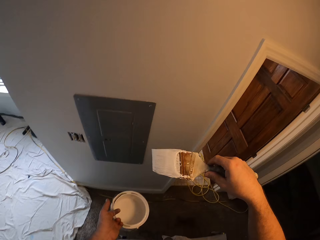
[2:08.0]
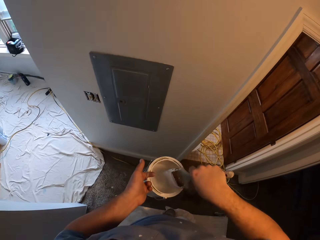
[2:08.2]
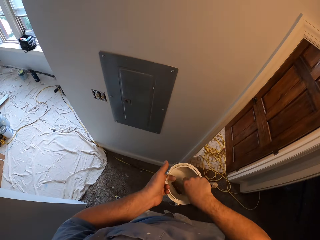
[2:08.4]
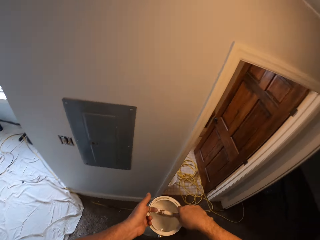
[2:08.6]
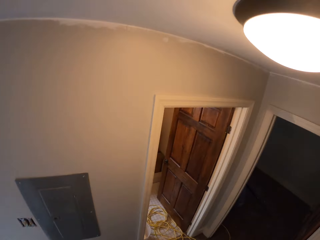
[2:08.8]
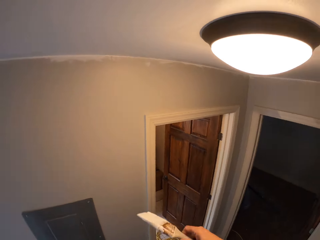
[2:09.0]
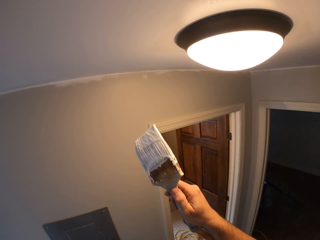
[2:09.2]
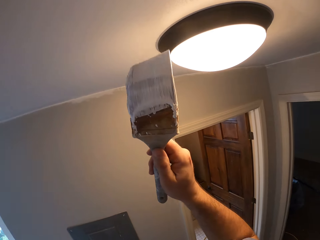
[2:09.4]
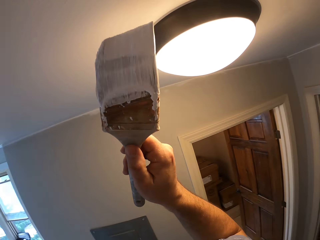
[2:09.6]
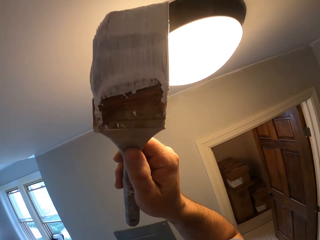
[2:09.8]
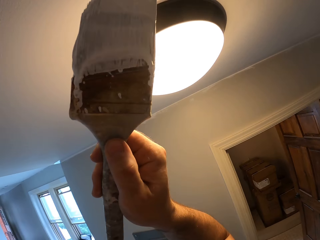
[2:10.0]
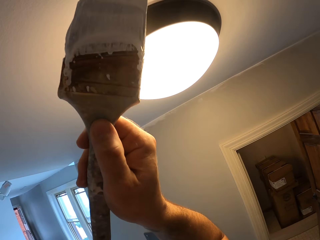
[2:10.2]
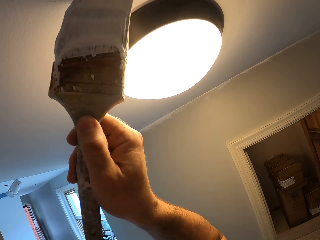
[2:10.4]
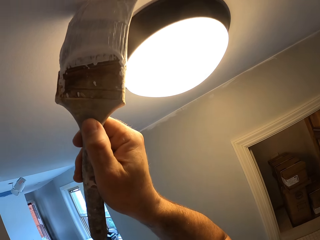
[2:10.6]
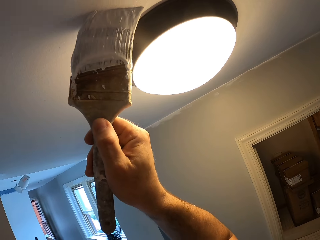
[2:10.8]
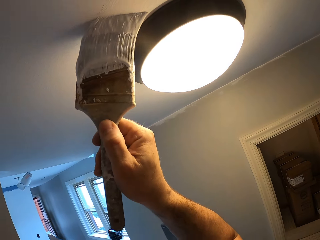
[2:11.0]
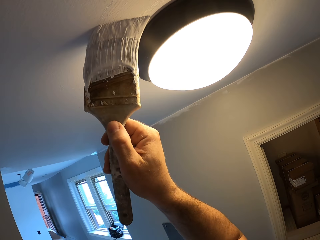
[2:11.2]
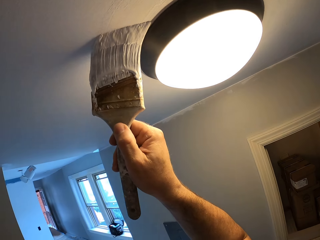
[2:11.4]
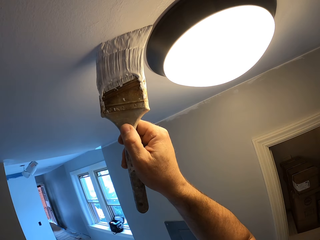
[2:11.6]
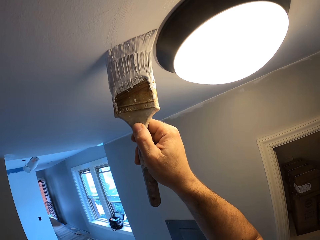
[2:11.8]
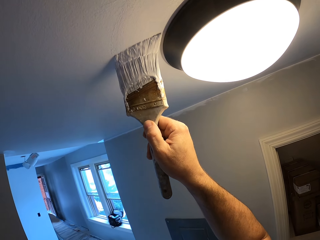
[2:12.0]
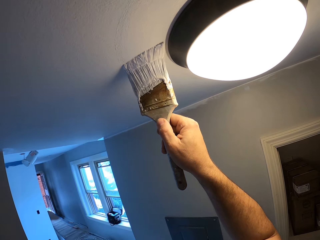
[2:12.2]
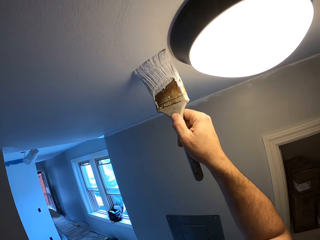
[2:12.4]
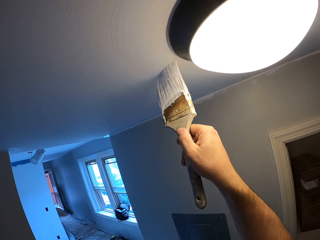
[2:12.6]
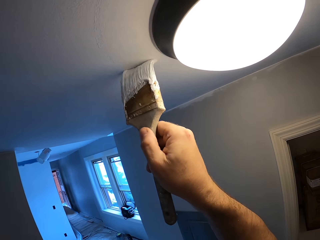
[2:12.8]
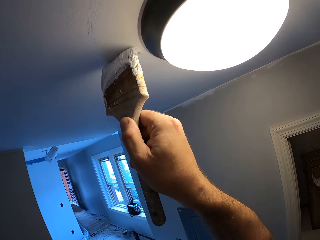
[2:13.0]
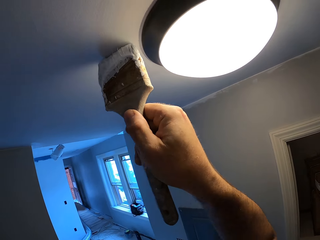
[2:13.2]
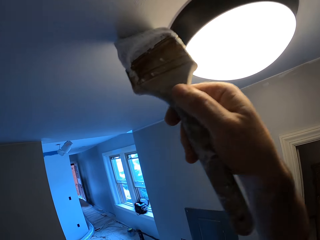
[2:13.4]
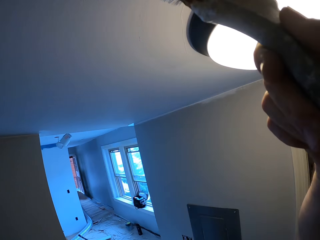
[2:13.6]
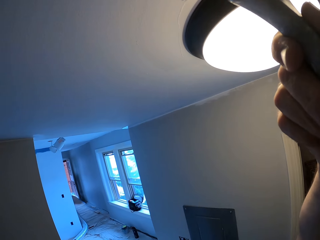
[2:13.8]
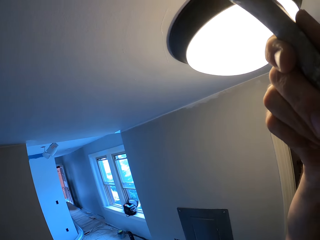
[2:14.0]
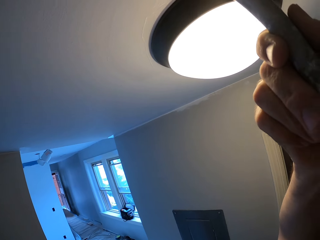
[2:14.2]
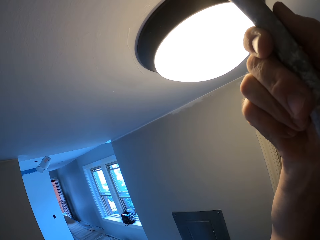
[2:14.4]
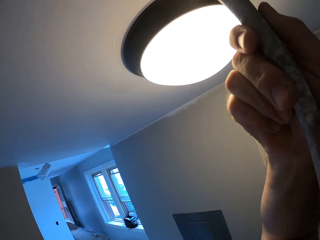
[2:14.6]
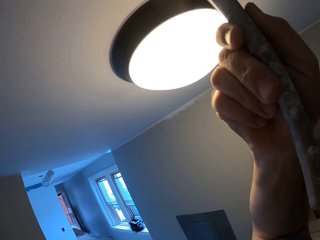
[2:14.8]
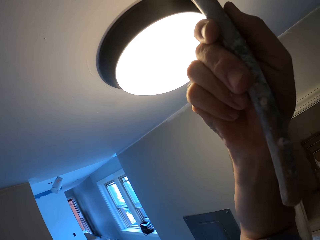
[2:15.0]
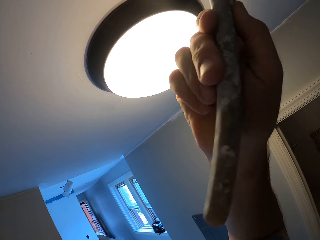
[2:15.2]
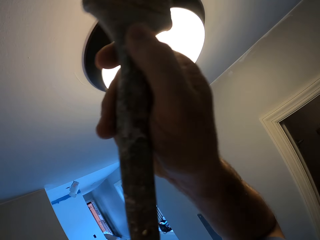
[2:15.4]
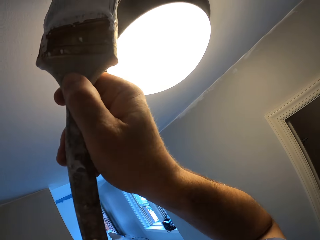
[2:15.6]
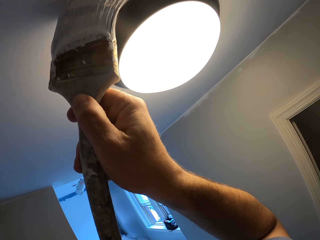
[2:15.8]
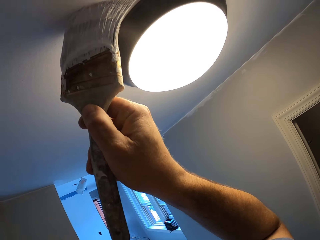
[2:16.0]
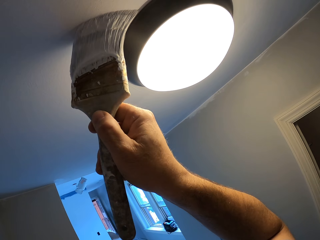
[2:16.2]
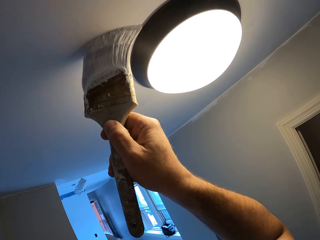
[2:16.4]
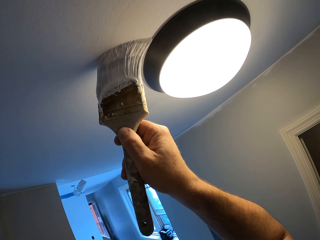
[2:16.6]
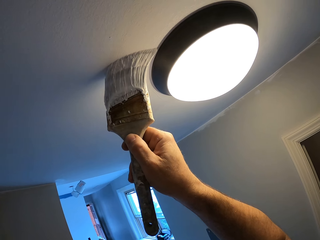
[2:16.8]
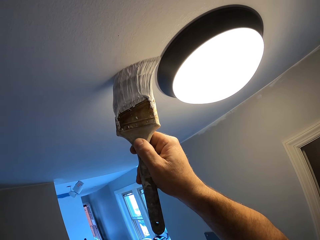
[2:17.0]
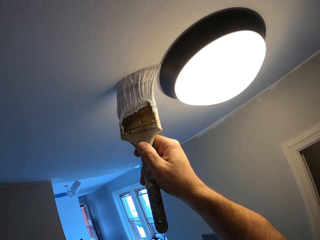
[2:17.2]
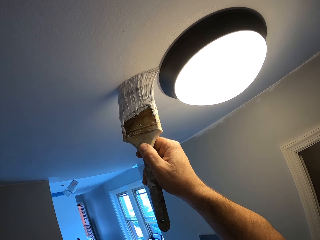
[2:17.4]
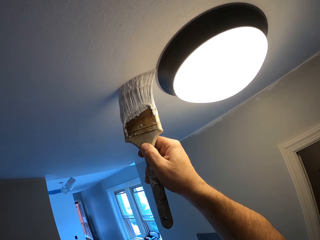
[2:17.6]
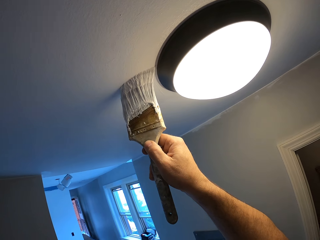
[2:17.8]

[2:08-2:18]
The camera wearer dips the paintbrush into the paint container. They remove the paintbrush from the paint container. They paint round the edges of a ceiling light cover.

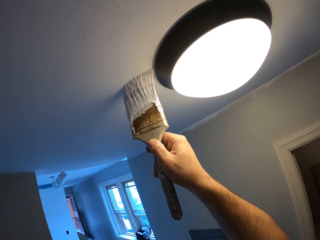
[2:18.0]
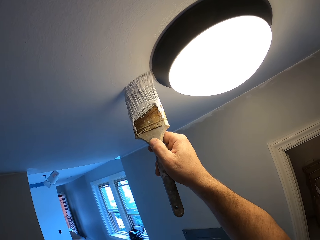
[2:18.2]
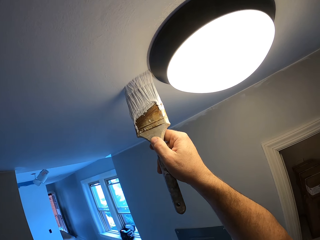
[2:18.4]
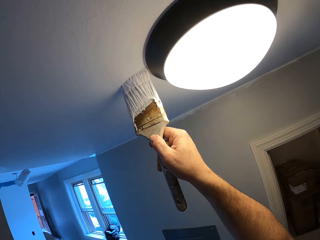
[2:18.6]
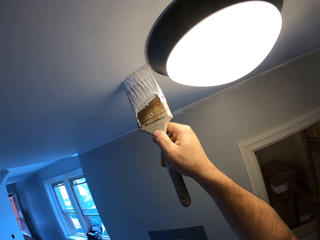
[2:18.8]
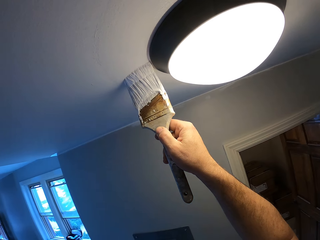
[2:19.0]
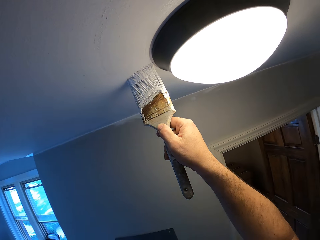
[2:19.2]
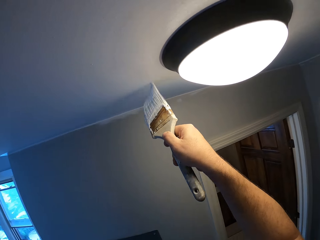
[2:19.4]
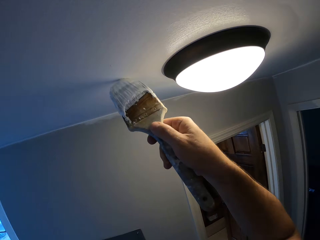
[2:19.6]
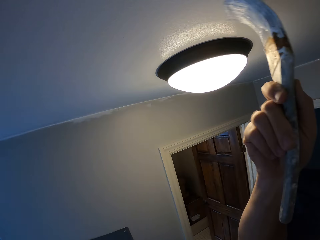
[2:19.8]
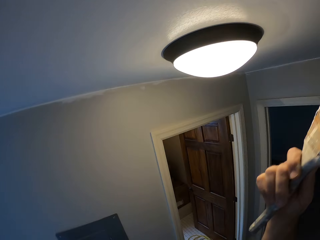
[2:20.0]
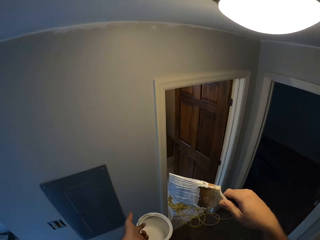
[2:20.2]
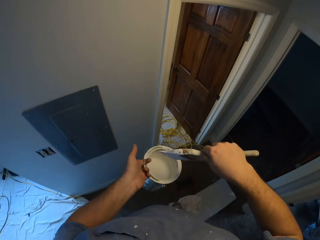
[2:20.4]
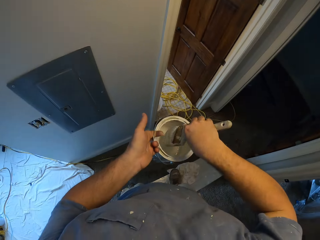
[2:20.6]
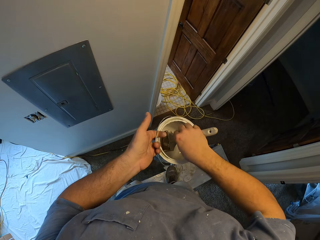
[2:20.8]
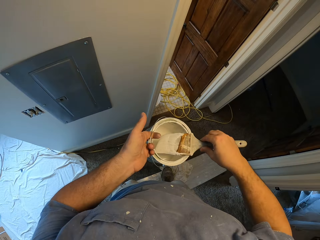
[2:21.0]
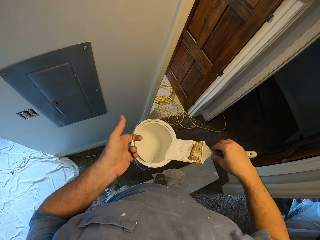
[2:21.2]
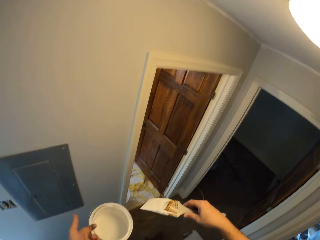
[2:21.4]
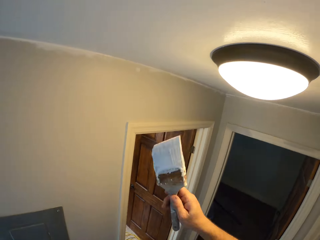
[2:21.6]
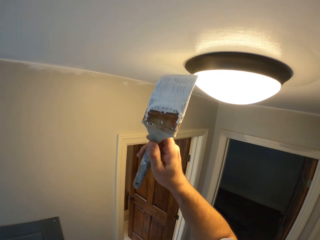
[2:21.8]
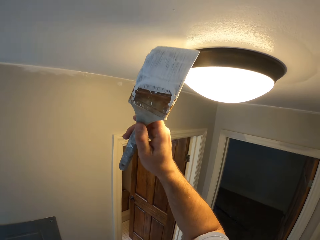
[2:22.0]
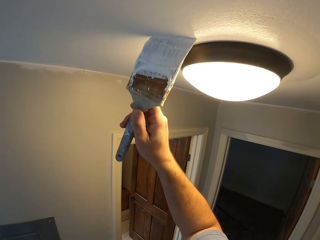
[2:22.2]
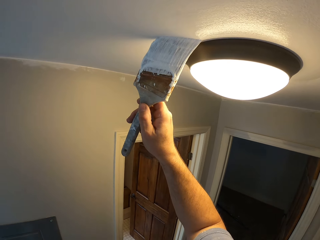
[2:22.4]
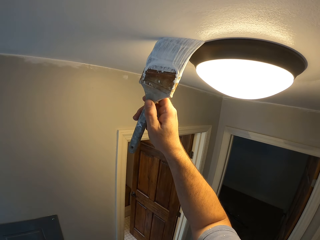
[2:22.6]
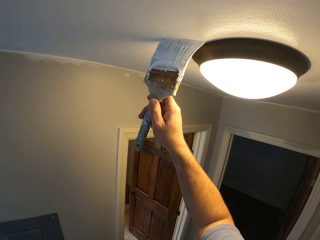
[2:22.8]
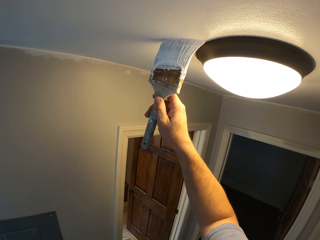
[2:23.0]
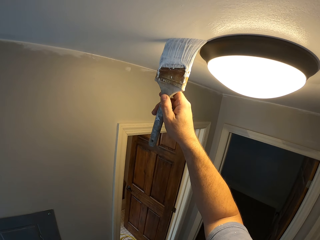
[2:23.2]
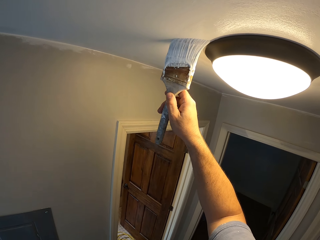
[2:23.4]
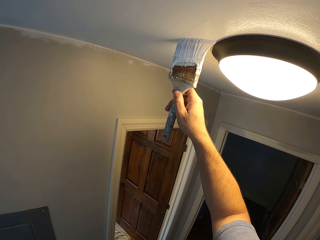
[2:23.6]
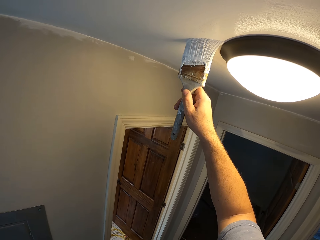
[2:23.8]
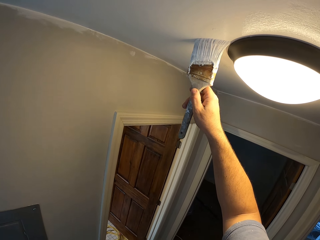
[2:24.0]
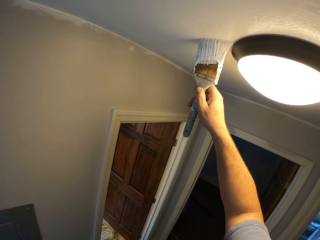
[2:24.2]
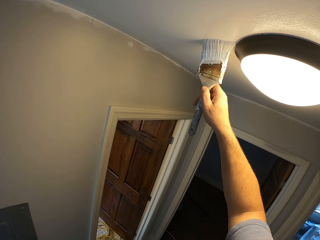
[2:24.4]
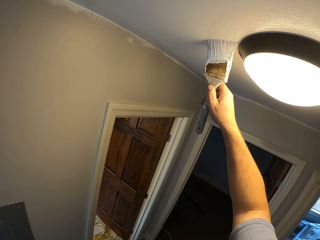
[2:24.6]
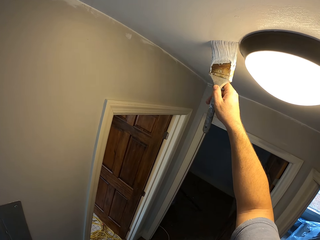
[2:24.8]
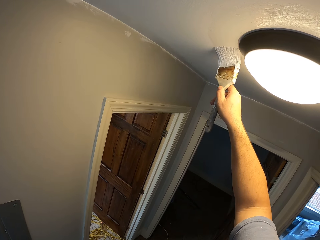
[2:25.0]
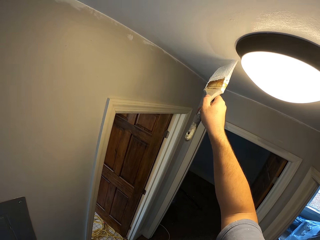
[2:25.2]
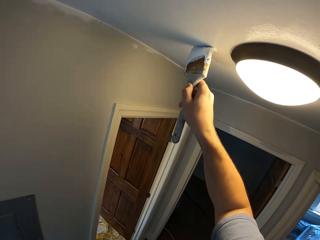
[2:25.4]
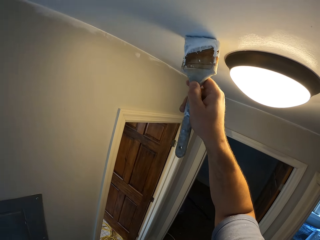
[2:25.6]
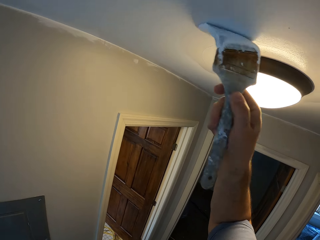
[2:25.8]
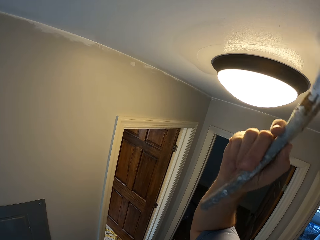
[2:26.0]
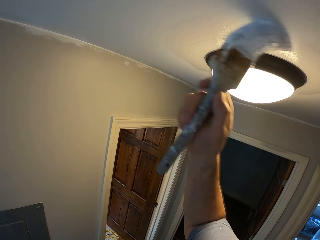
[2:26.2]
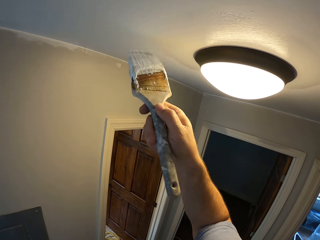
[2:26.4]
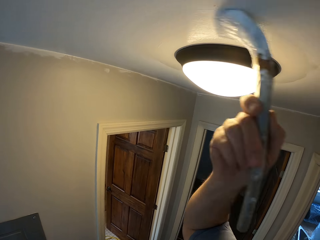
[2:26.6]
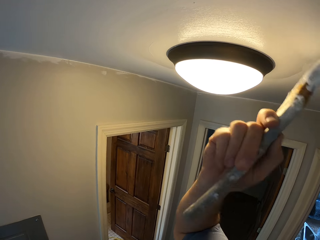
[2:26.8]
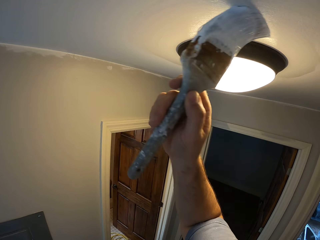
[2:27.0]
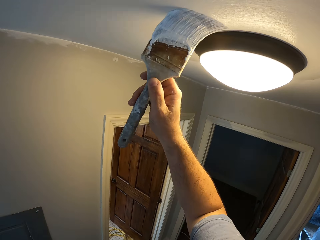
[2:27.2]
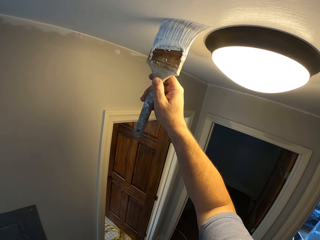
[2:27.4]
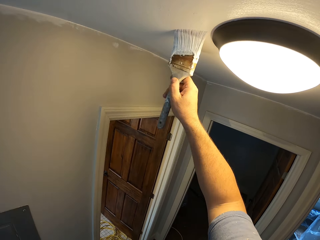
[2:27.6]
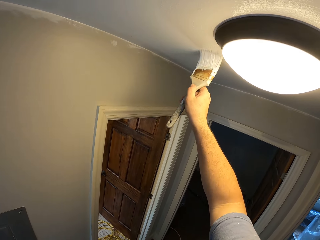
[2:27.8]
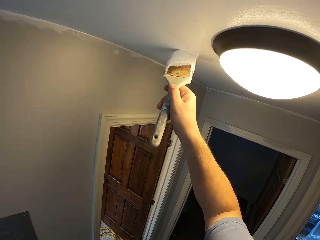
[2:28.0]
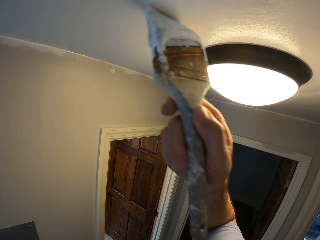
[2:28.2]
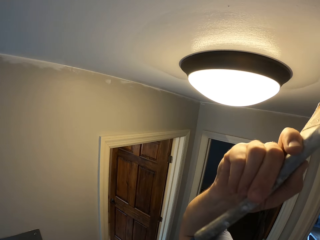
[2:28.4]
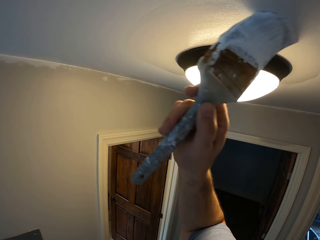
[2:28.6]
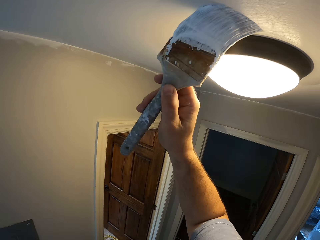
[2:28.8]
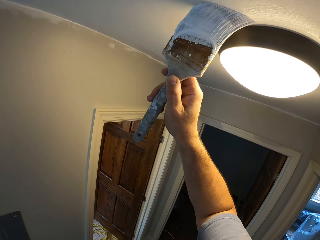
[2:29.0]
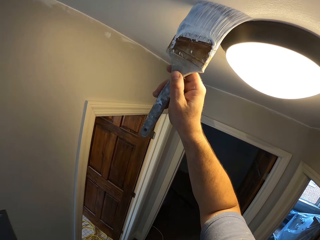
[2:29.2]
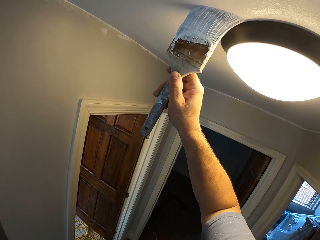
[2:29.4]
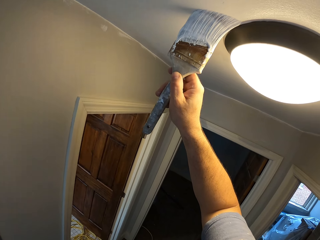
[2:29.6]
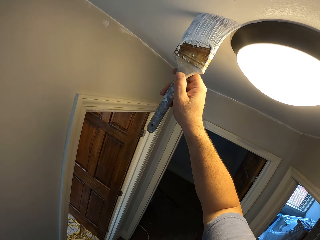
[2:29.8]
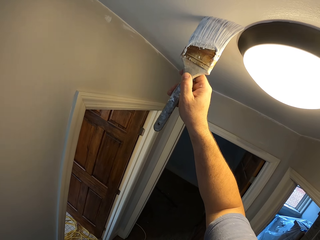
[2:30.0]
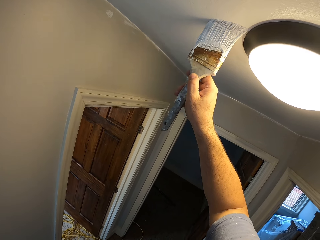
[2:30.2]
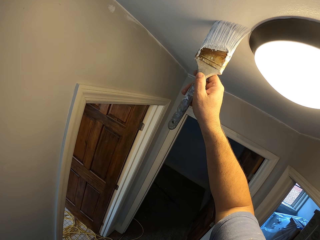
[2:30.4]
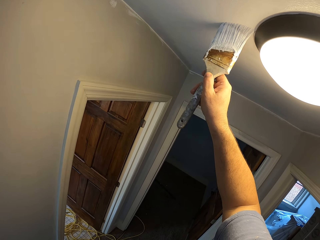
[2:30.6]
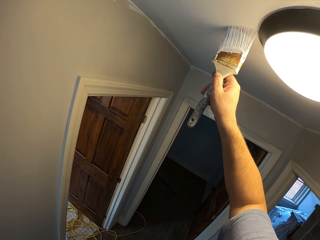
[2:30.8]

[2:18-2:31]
The camera wearer dips the paintbrush into the paint container. They remove the paintbrush from the paint container. They paint round the edges of the ceiling light cover.
